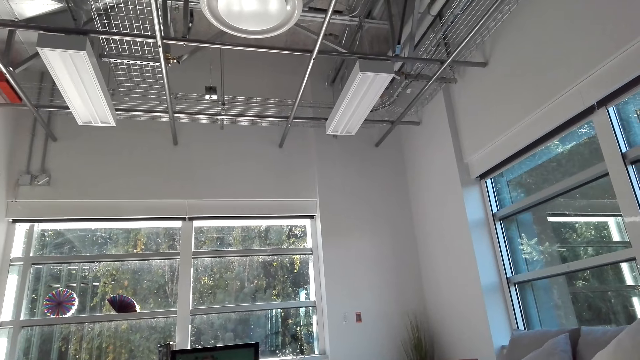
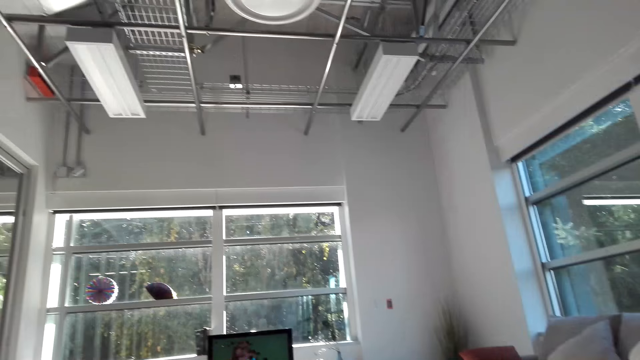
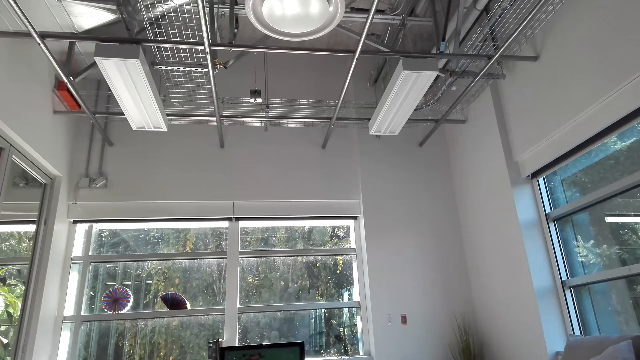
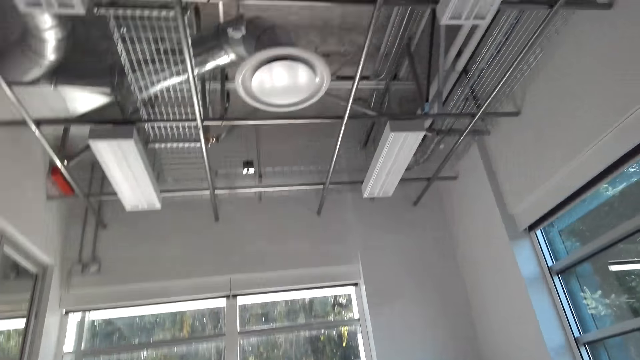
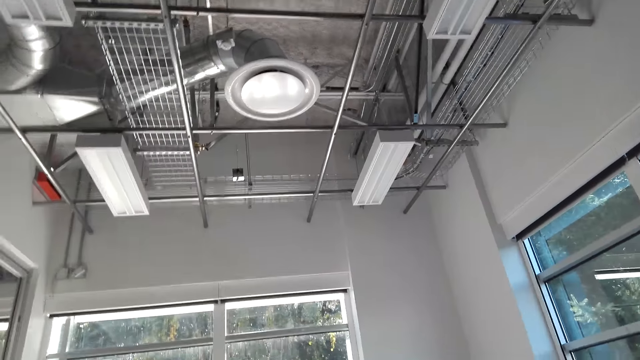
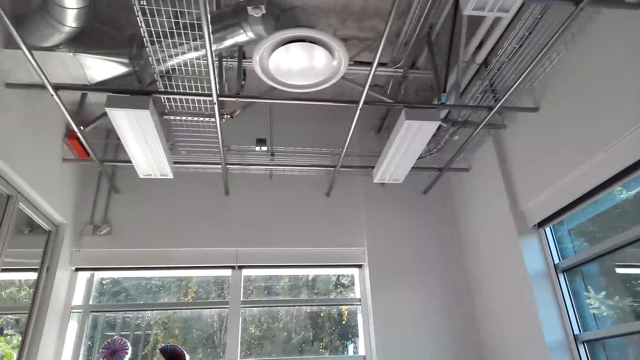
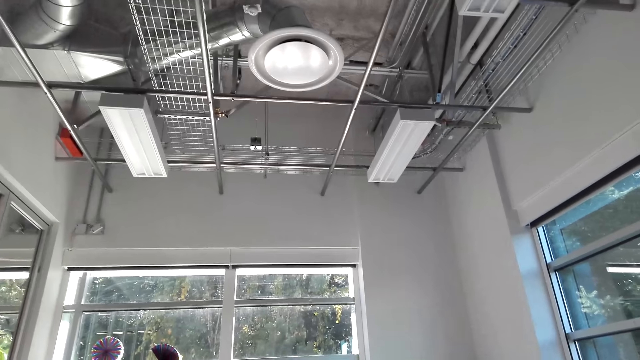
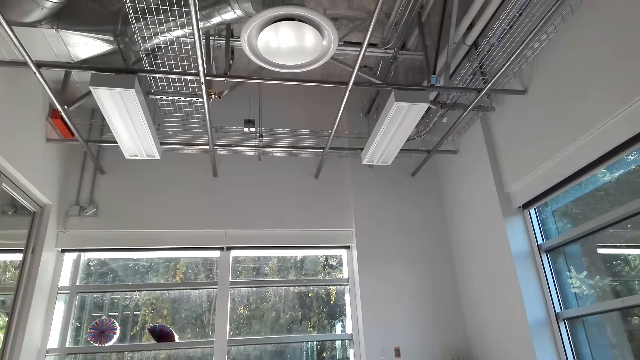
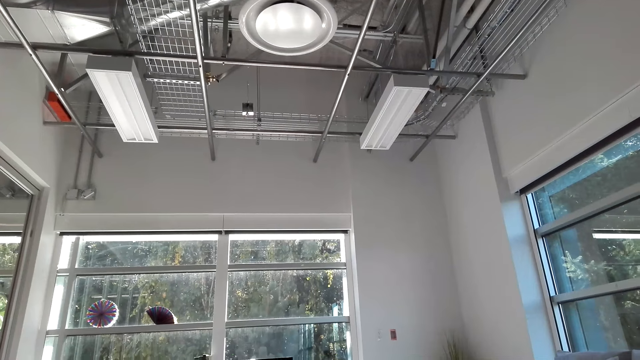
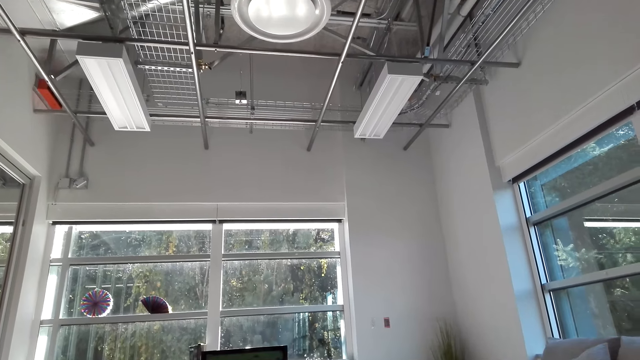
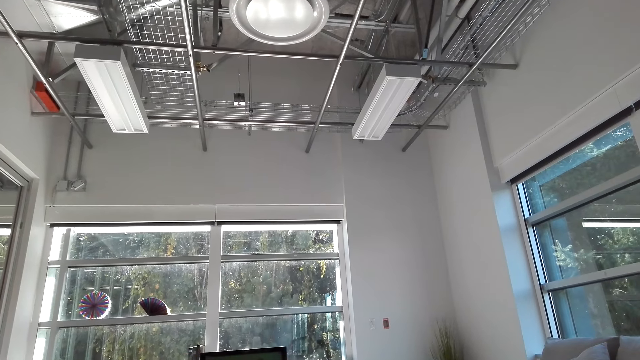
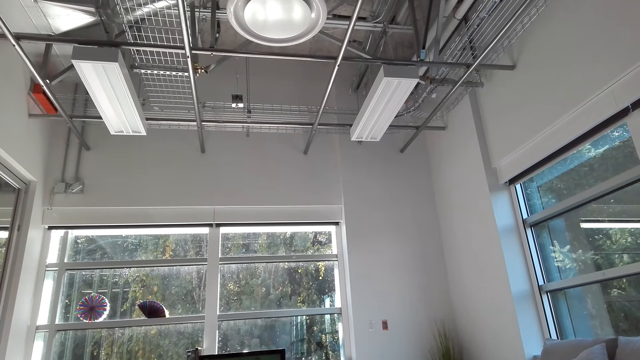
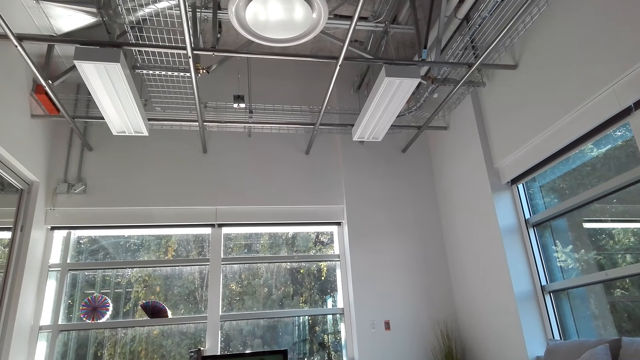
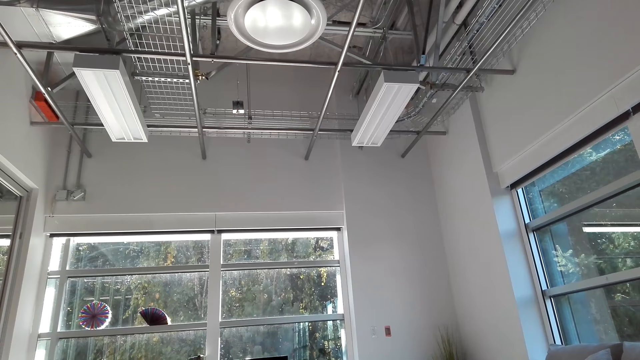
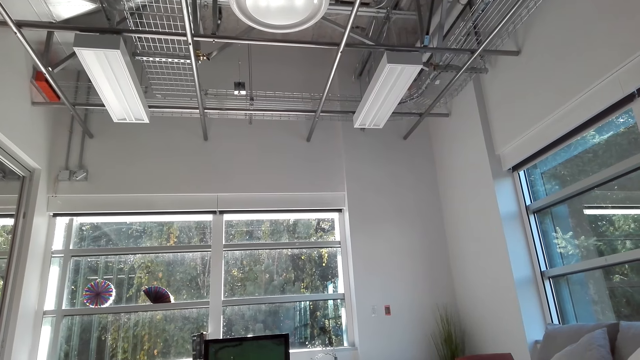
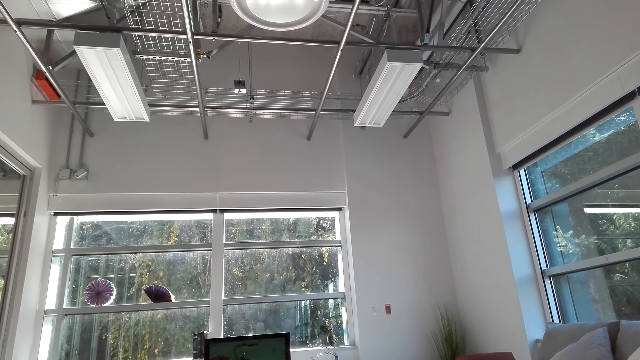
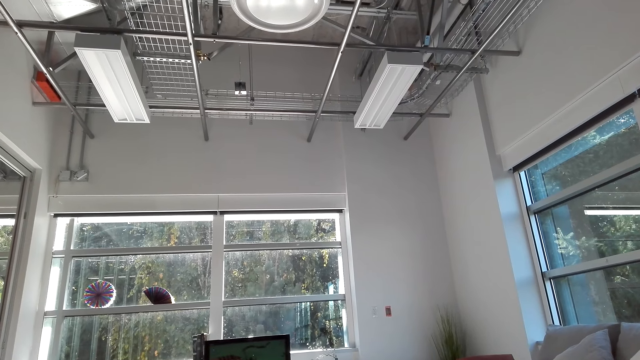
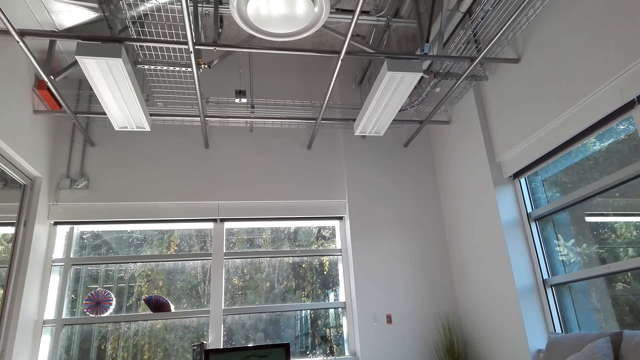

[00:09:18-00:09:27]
The camera wearer moves around the living room.

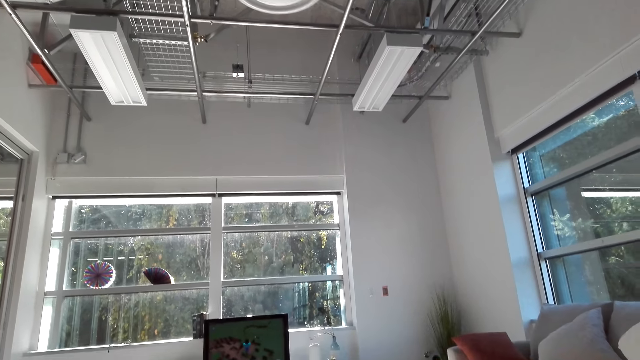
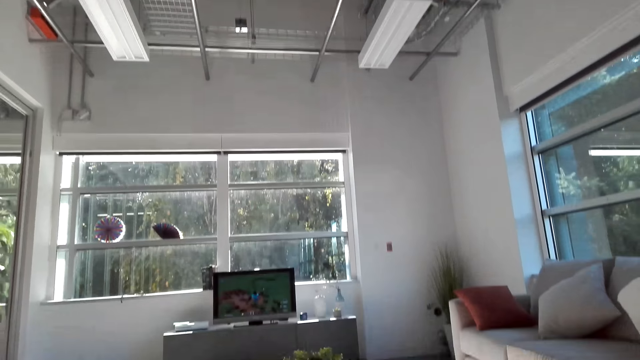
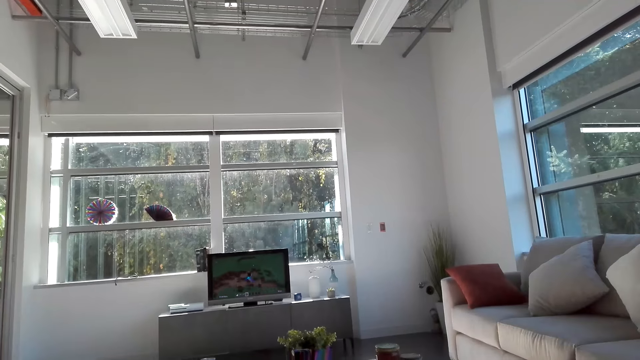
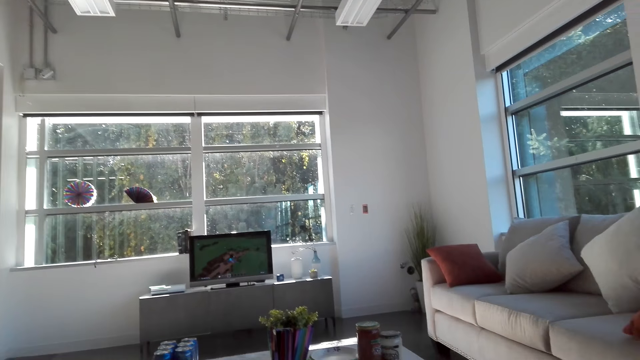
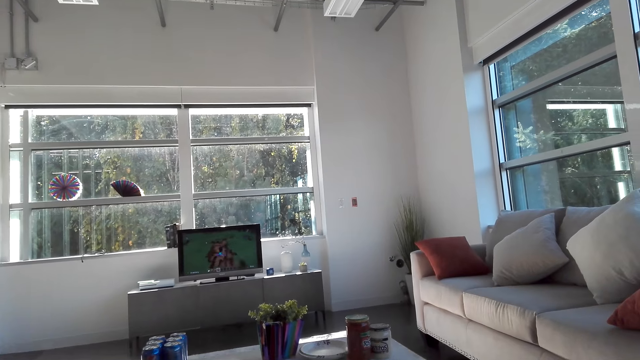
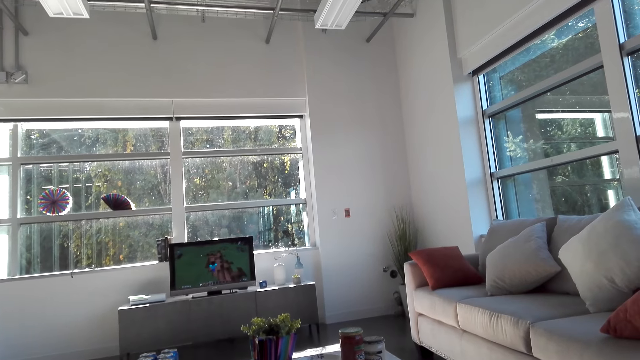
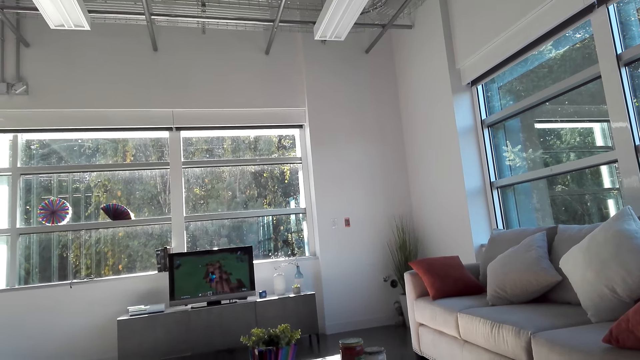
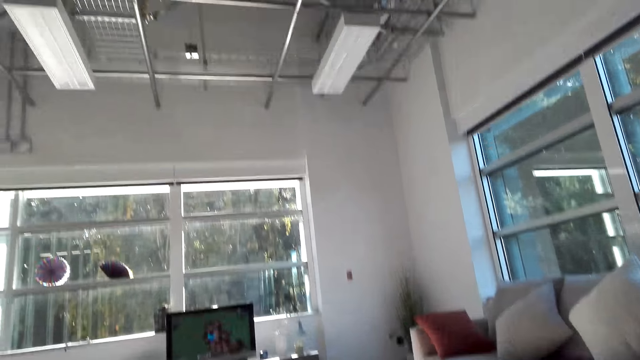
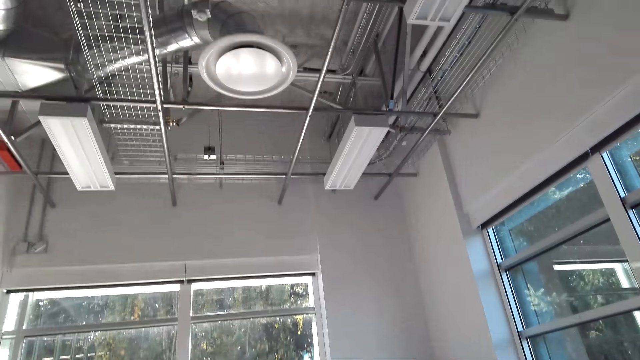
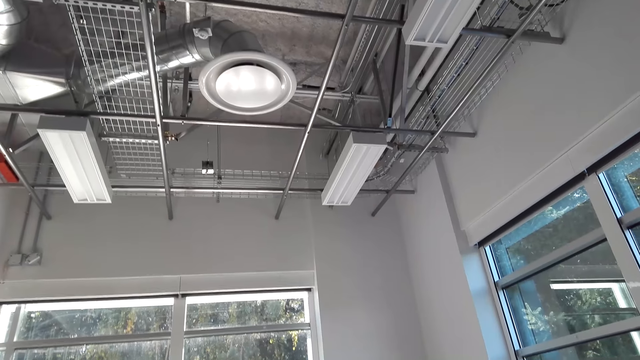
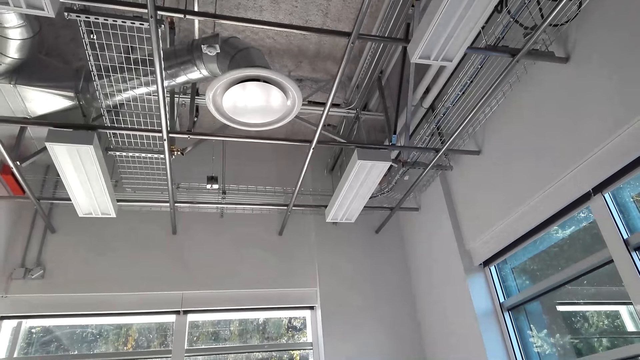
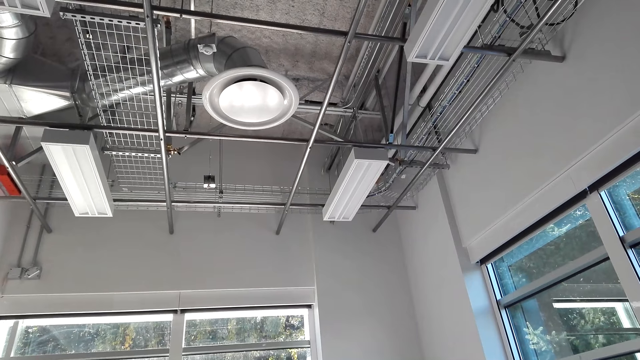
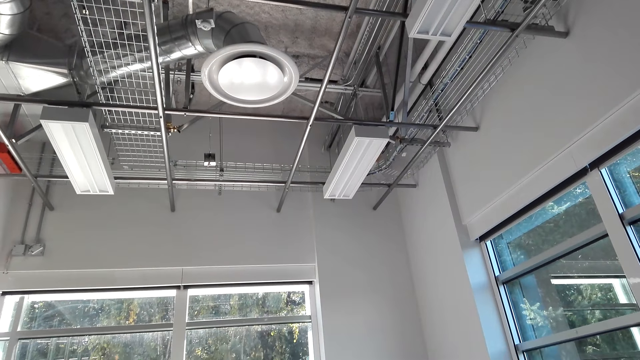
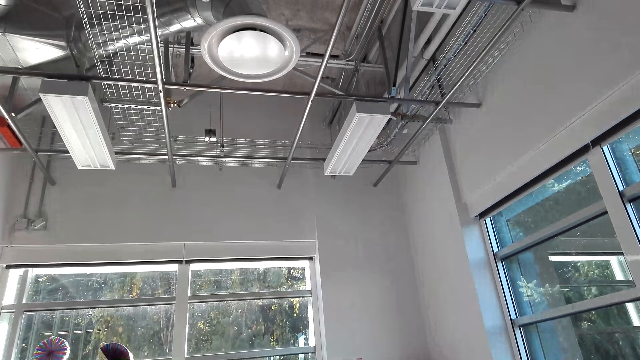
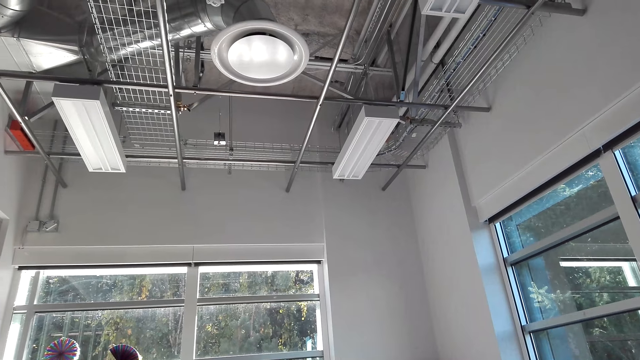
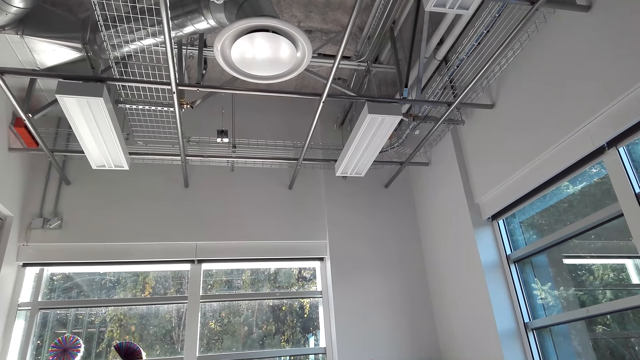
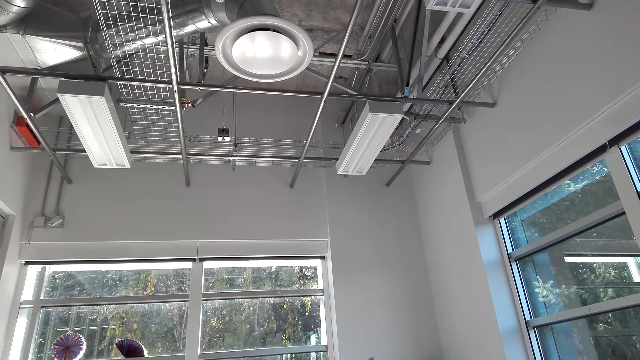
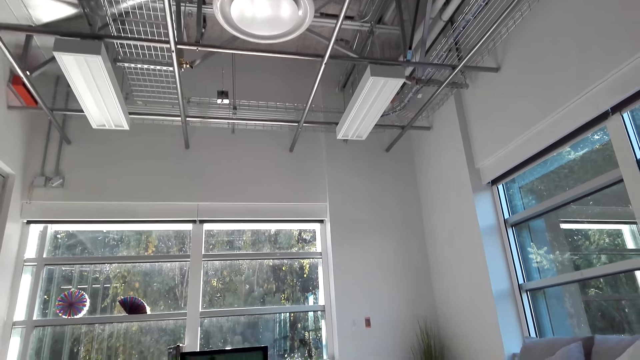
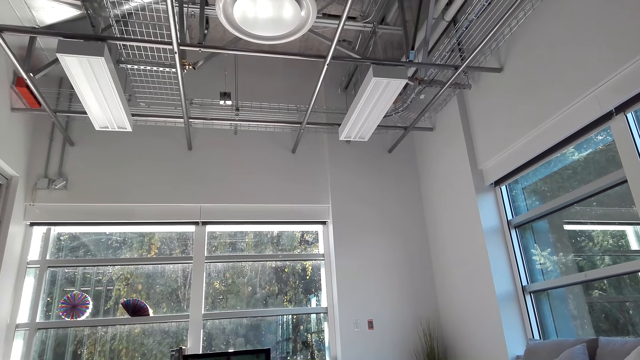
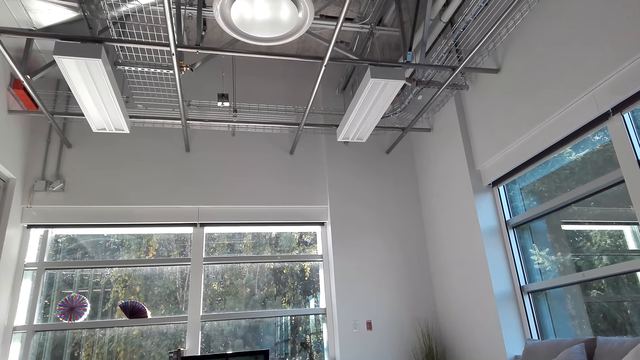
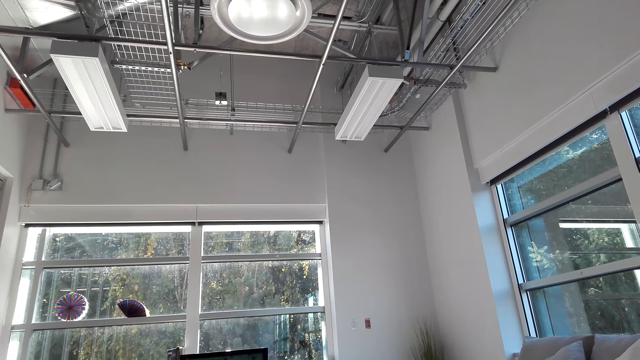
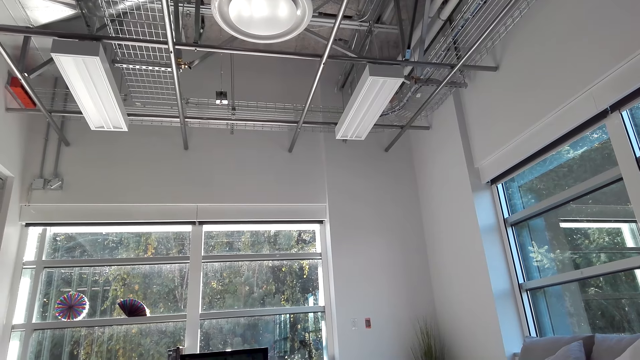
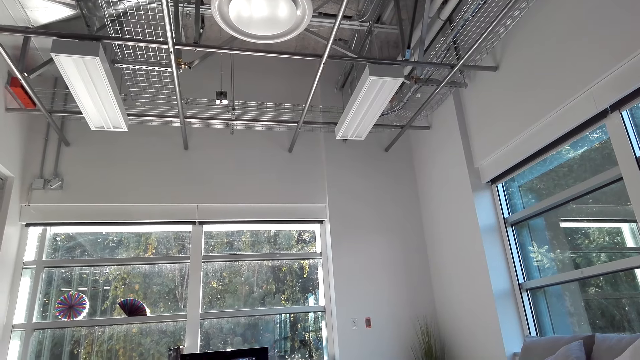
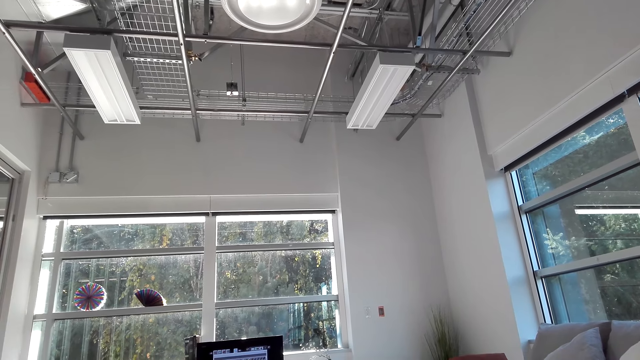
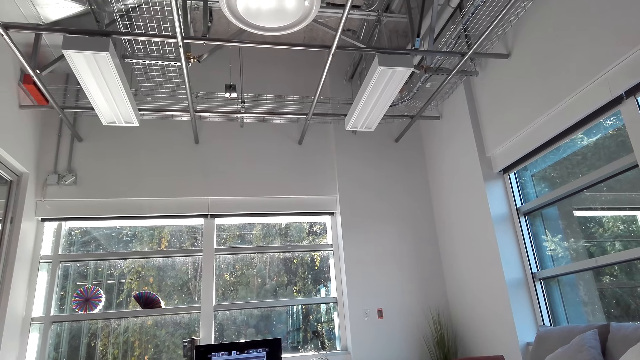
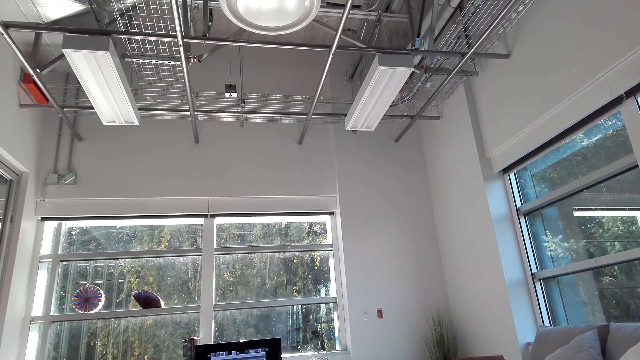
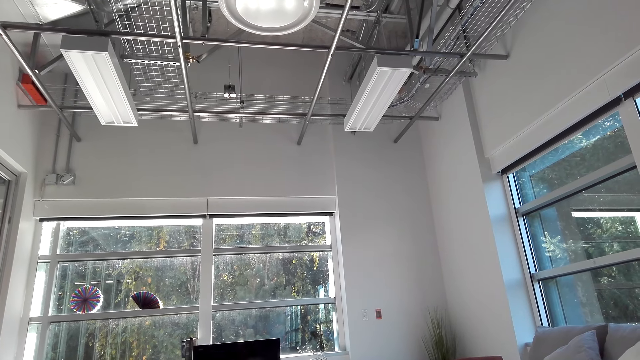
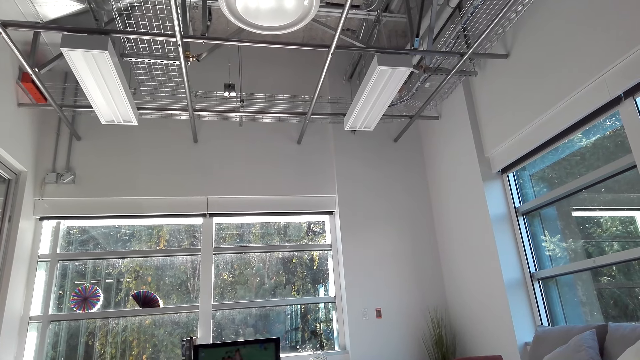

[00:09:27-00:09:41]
The camera wearer watches the television. They move around the living room.
